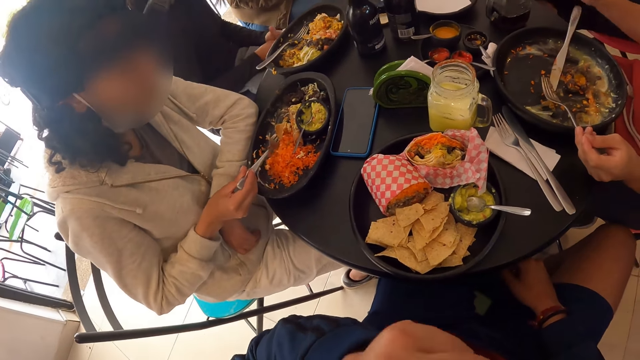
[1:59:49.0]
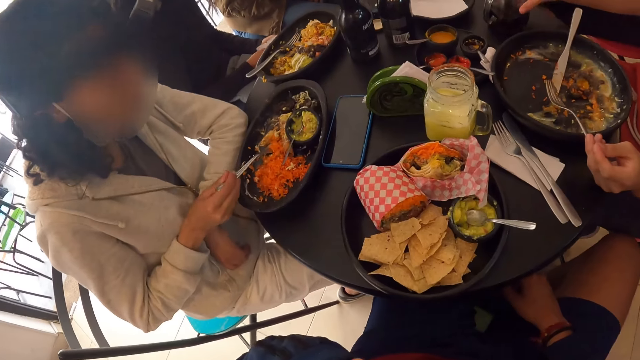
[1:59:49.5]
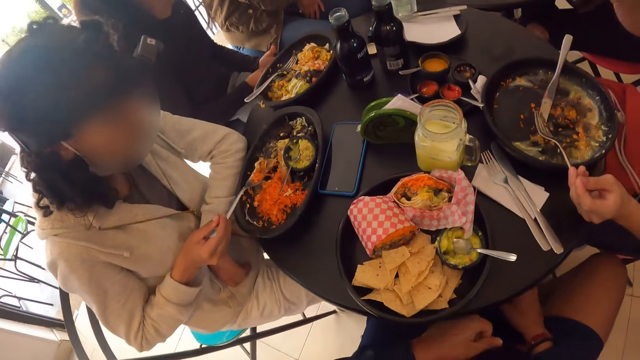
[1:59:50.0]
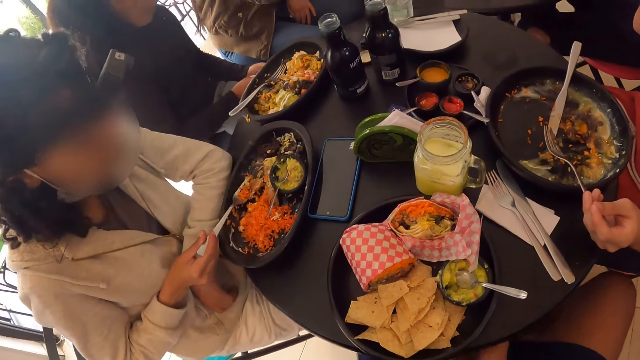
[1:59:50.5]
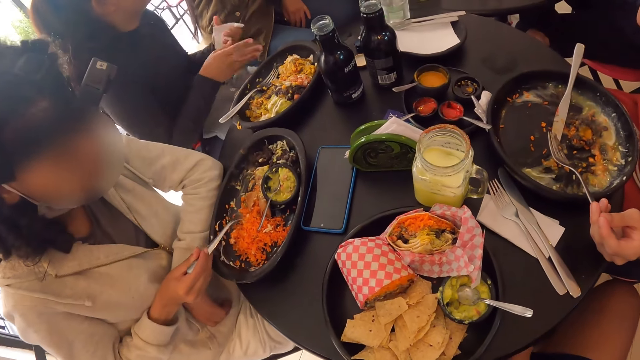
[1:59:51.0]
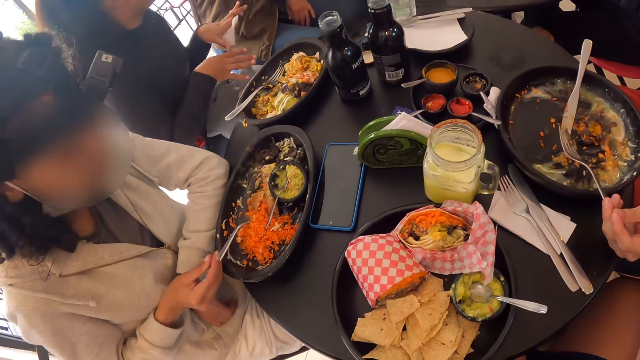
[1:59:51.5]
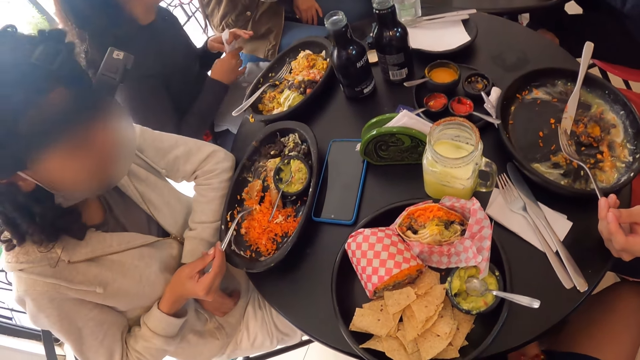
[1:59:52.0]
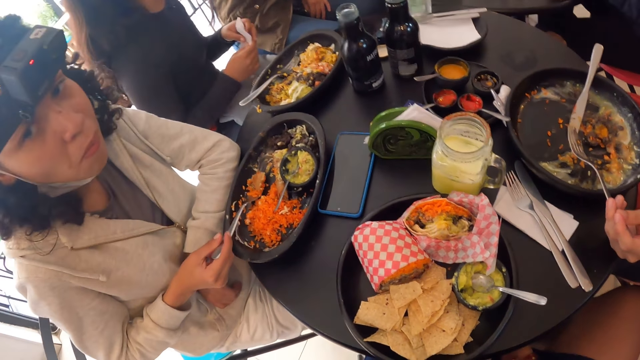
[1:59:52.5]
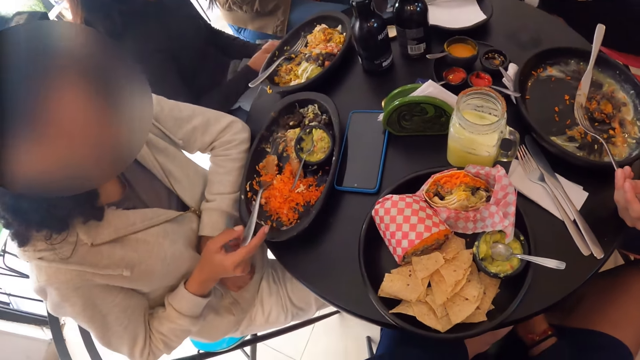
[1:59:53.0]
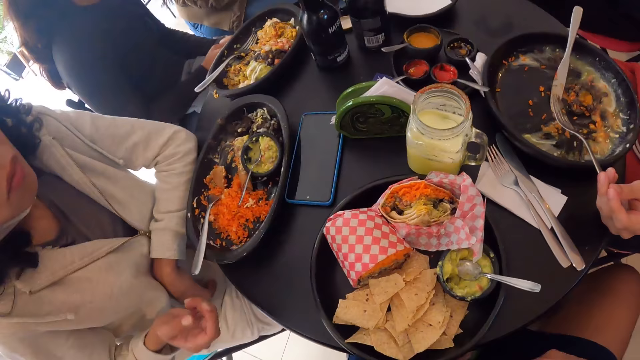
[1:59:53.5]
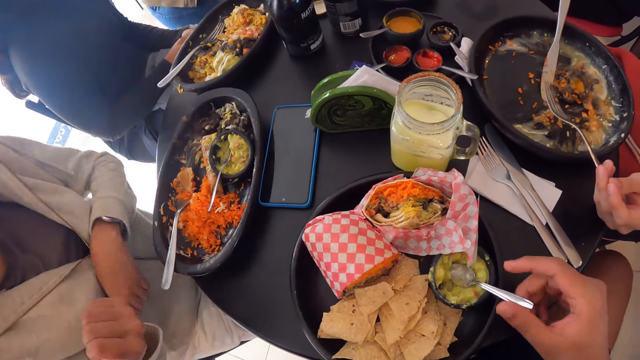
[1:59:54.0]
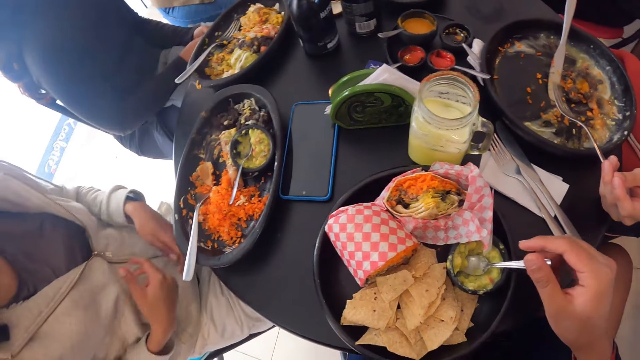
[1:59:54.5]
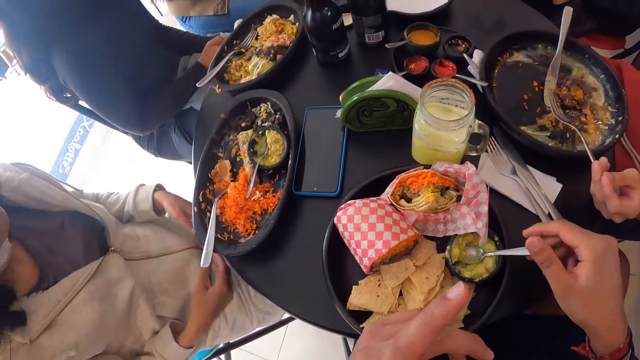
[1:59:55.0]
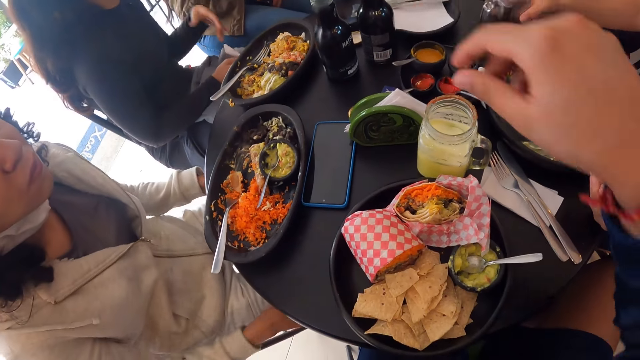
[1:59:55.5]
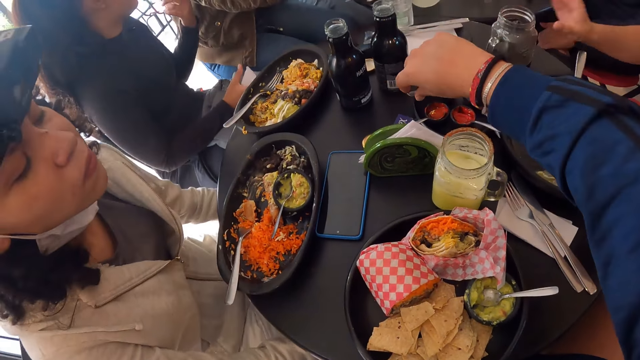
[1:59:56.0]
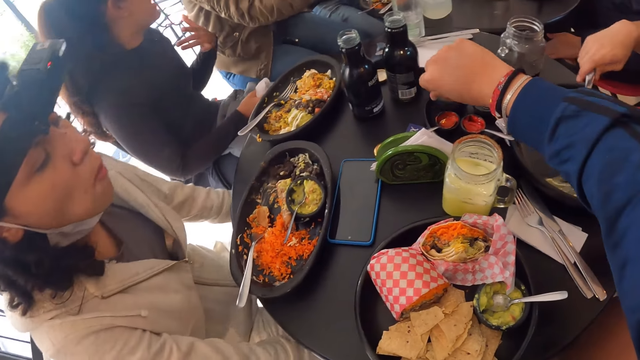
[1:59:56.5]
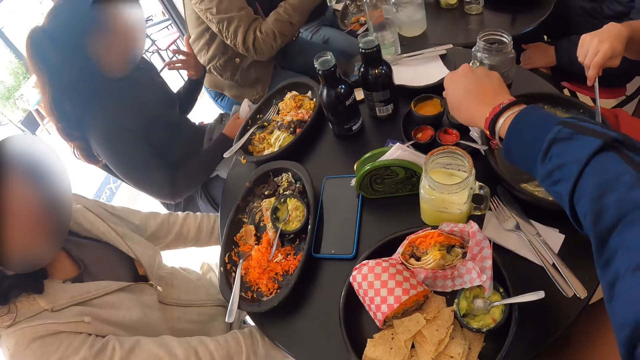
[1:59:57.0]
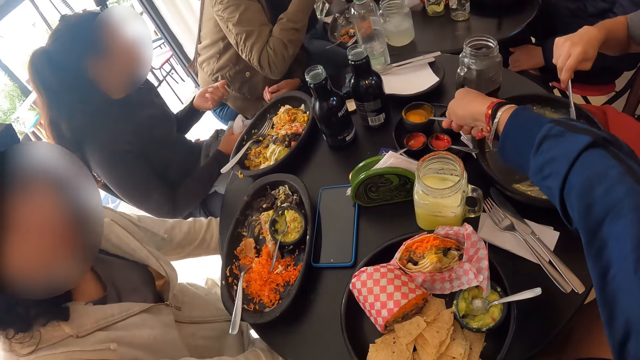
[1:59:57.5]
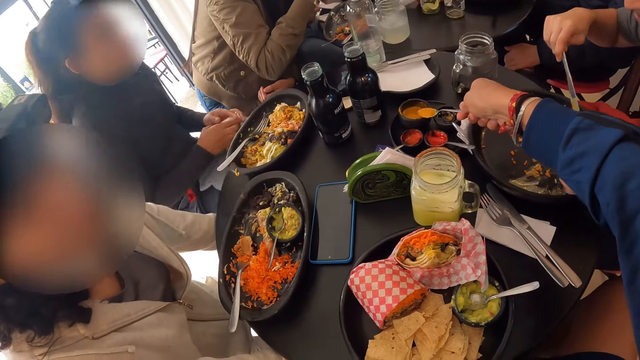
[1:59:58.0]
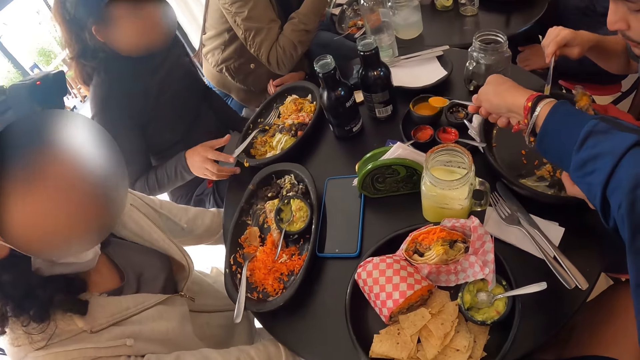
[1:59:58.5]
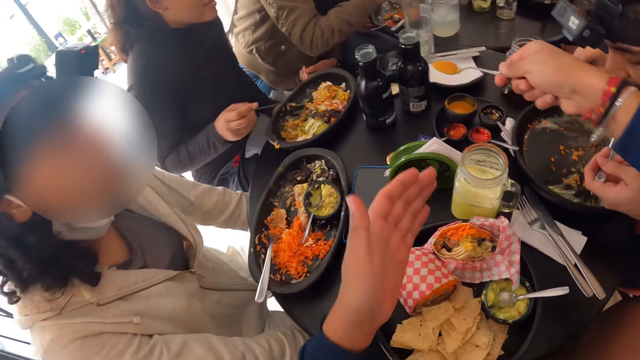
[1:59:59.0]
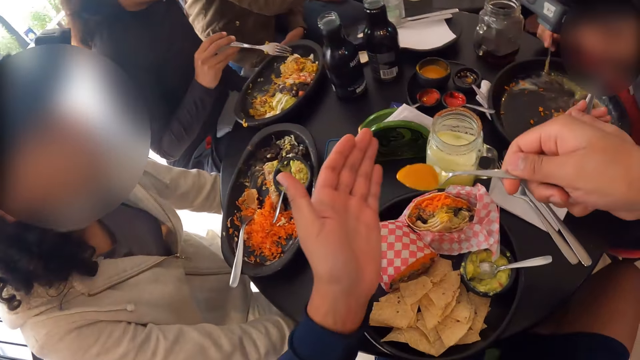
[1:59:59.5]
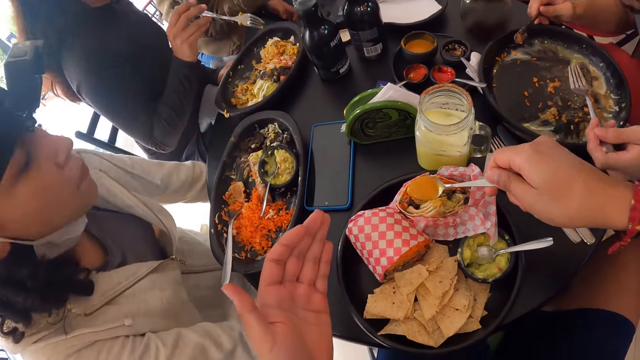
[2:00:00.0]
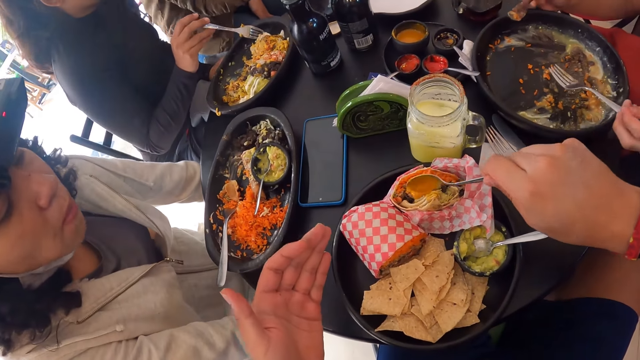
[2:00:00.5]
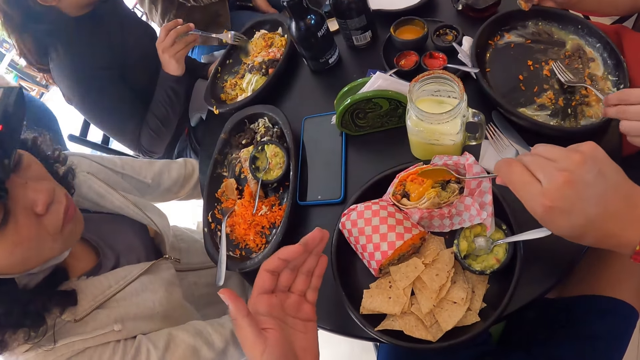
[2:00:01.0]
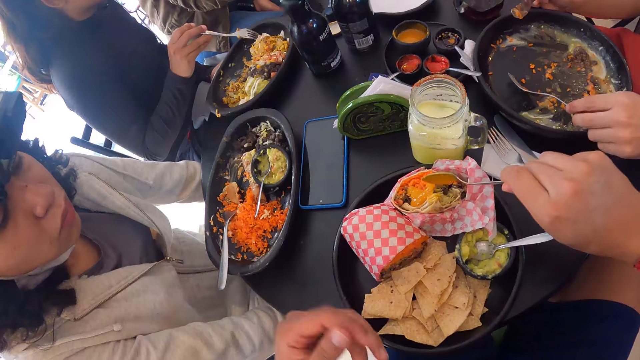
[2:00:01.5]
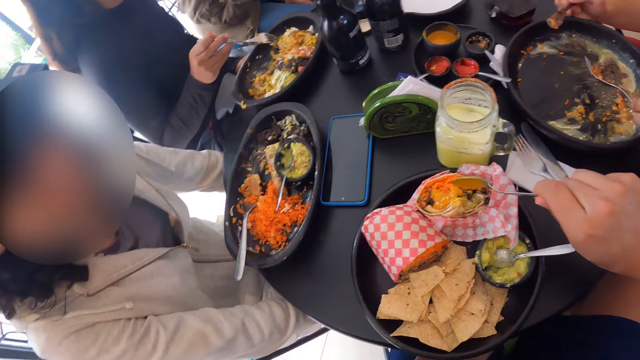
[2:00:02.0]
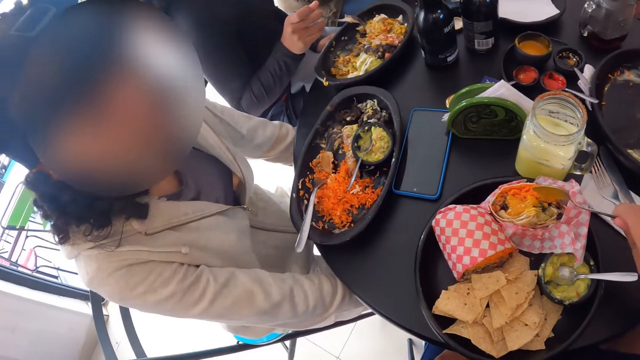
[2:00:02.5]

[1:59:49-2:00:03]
The man picks a cup of juice from the table with his right hand. The woman drops the fork into the plate of food with her right hand. The camera wearer holds the spoon in the plate of avocado spread with his right hand. He touches the spoon. The man drops the cup of juice on the table with his right hand. The camera wearer picks the spoon in the plate of sauce with his right hand. The man picks the knife from the plate with his right hand. The camera wearer takes sauce from the plate of sauce on the table with his right hand. Another woman picks the fork from the plate with her right hand. The man puts Chinese rice and samosa into his mouth with the fork in his right hand. The camera wearer pours the sauce into the salad wrap with the spoon in his right hand.

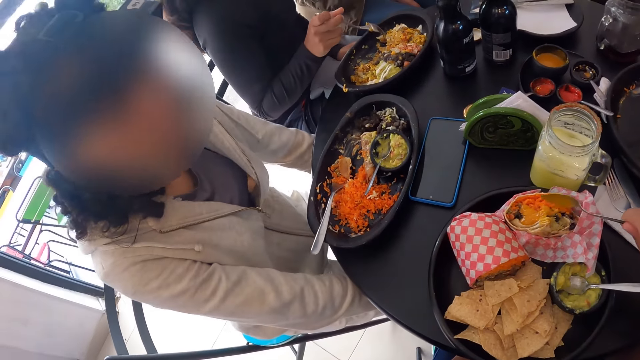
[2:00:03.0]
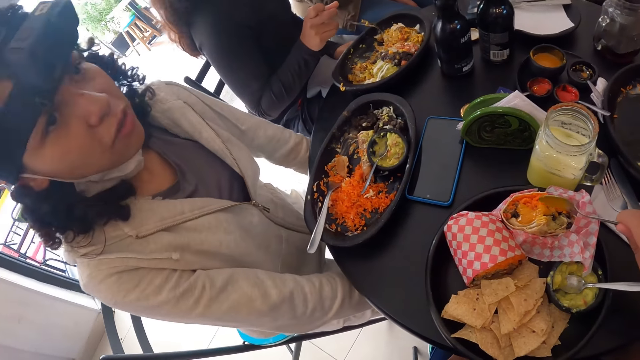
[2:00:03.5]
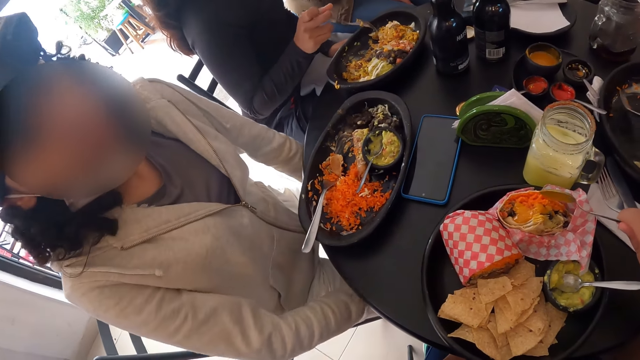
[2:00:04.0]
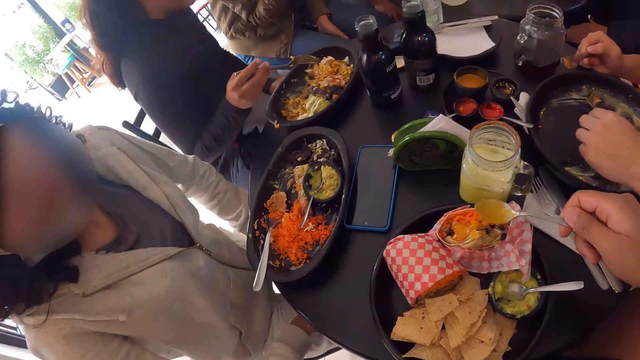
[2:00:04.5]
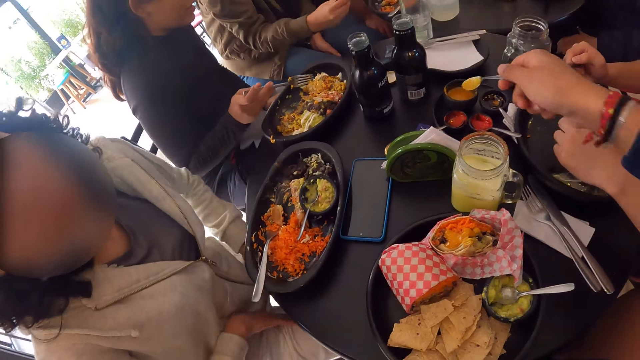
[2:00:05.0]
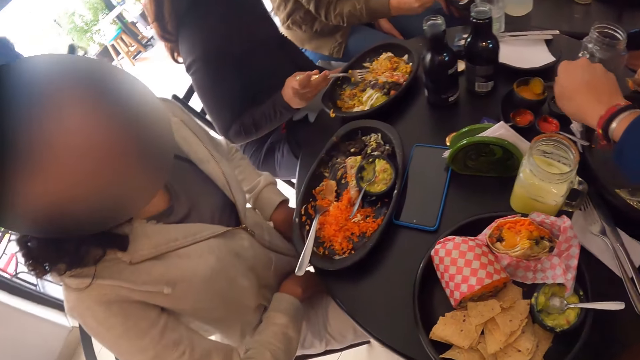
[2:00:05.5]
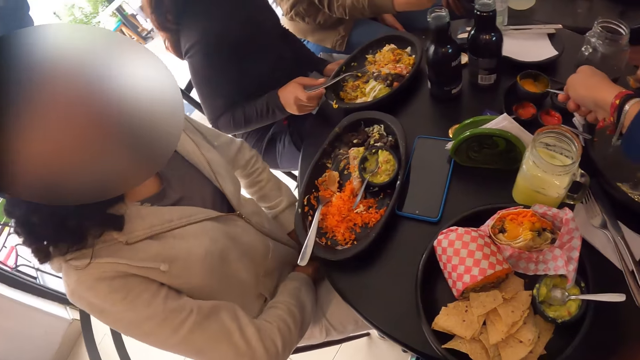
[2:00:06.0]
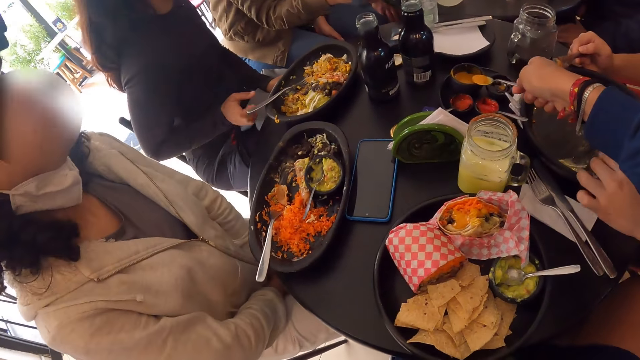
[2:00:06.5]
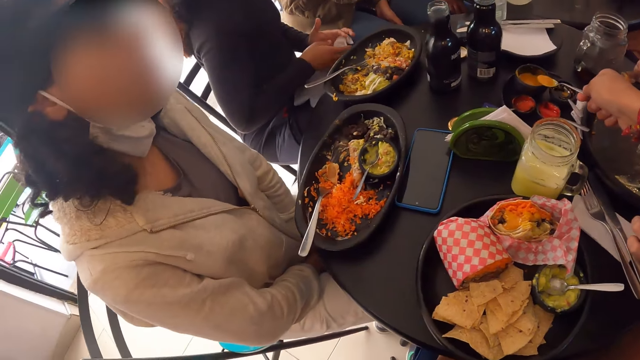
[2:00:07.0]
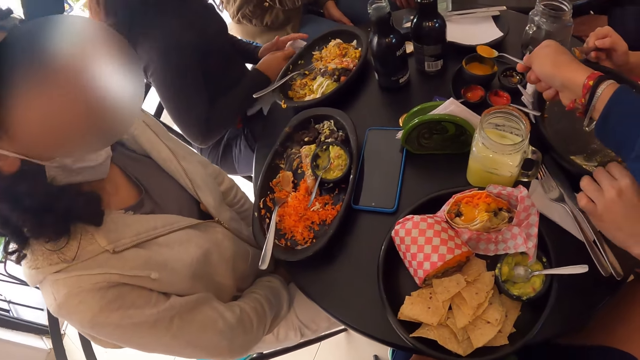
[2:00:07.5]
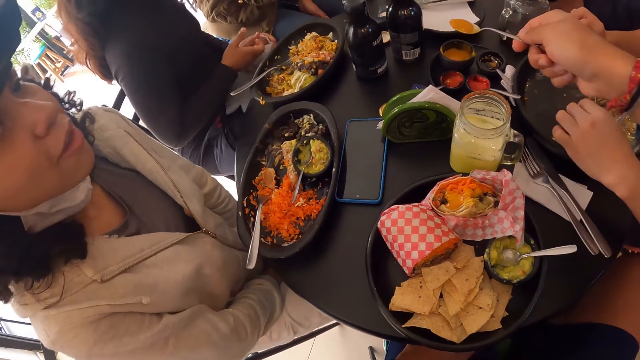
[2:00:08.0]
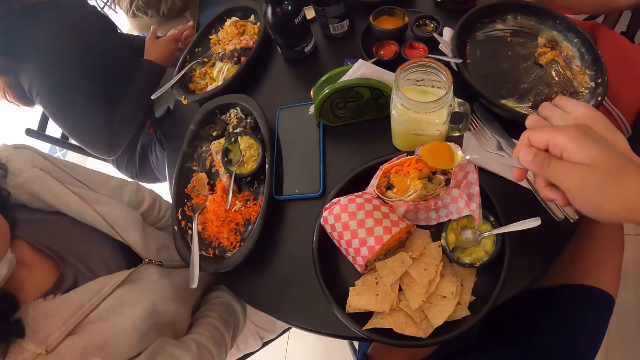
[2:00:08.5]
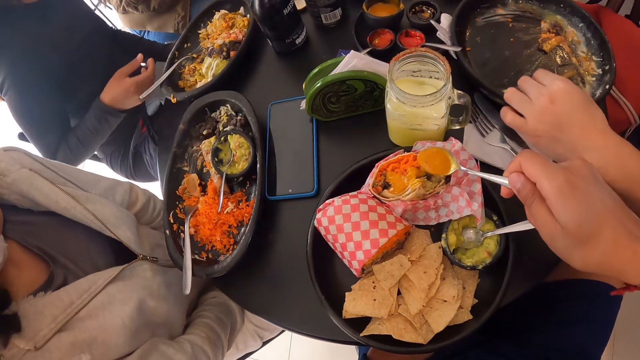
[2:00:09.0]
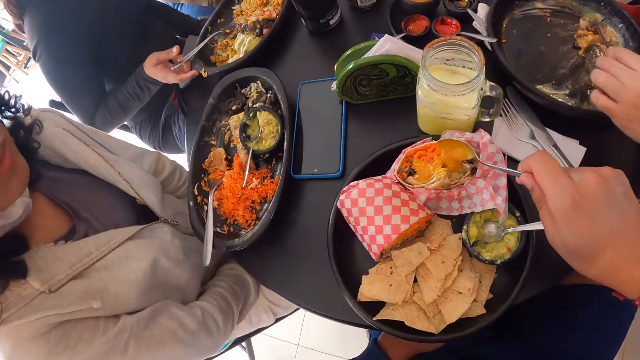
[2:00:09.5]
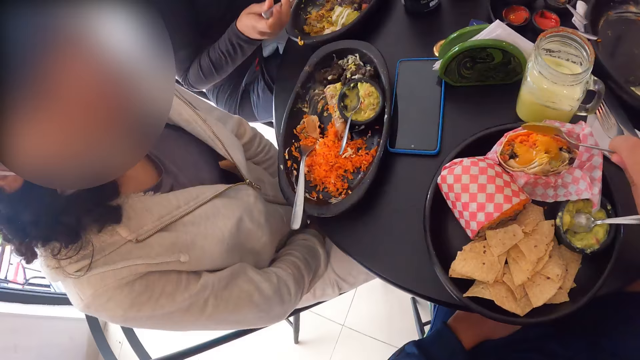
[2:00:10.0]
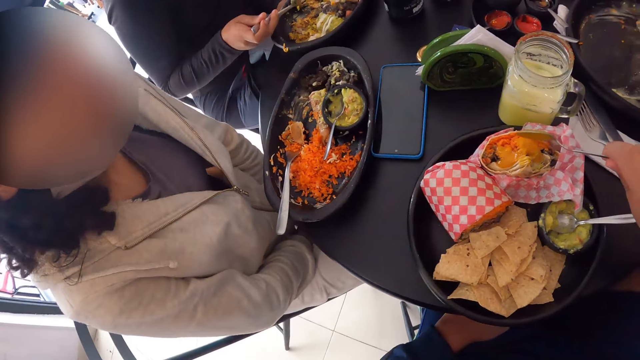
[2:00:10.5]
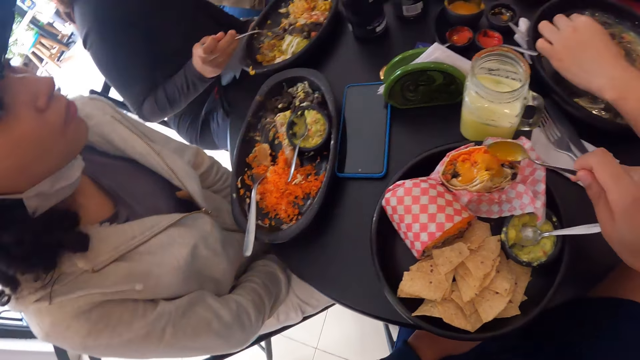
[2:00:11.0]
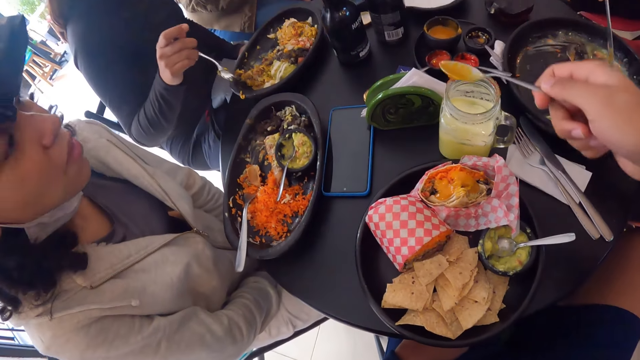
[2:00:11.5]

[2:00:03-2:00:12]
The camera wearer takes sauce from the plate of sauce on the table with his right hand. The woman drops the fork into the plate on the table with her right hand. The camera wearer pours the sauce into the salad wrap with the spoon in his right hand. The woman picks the fork from the plate on the table with her right hand.
